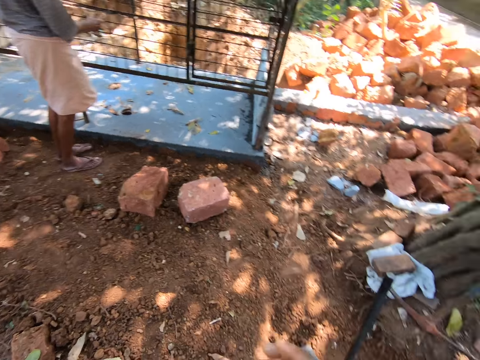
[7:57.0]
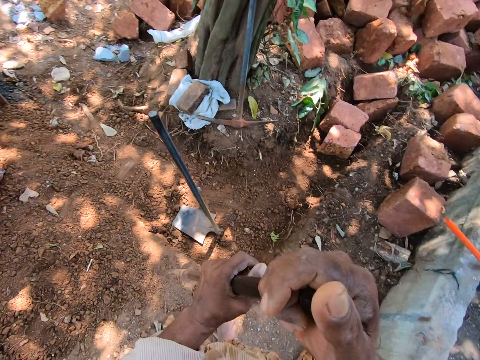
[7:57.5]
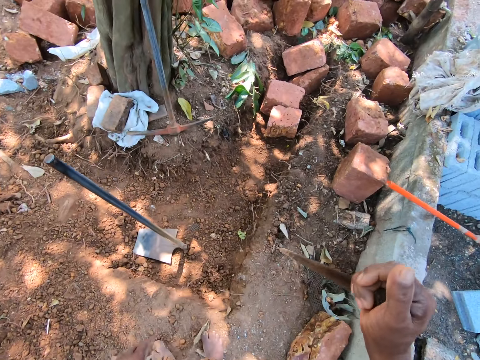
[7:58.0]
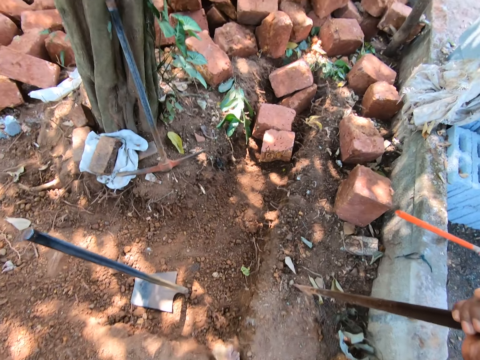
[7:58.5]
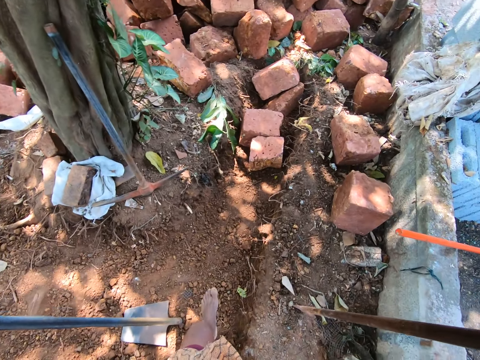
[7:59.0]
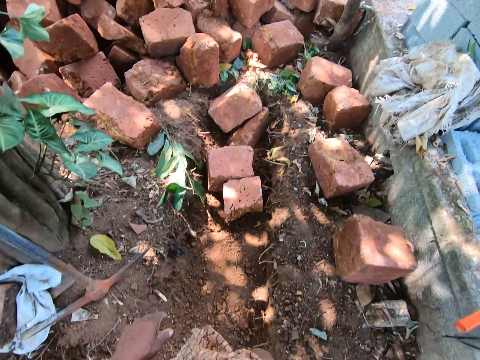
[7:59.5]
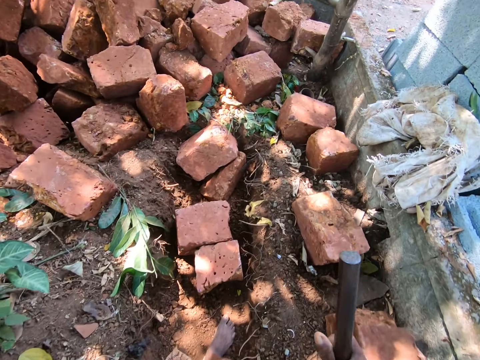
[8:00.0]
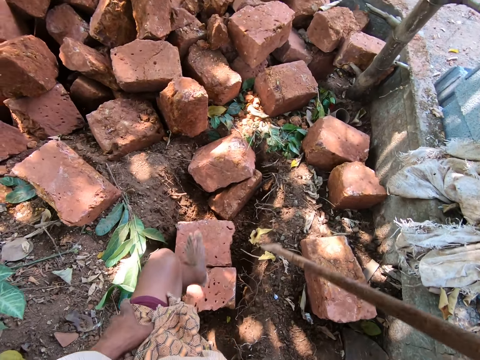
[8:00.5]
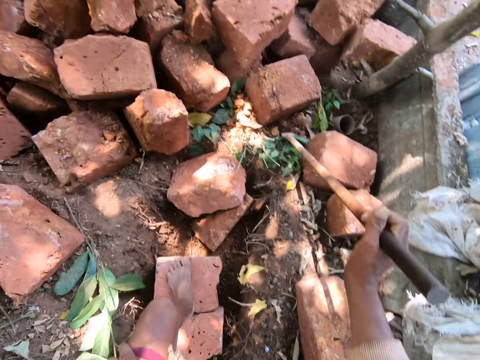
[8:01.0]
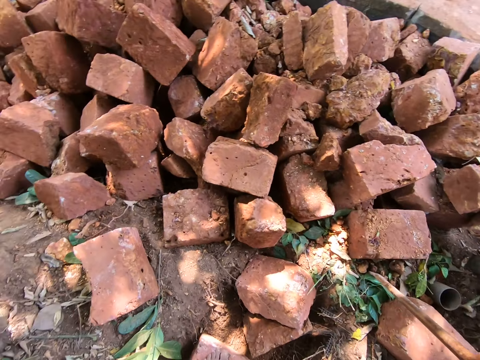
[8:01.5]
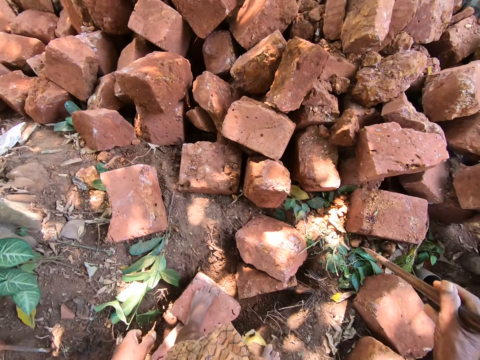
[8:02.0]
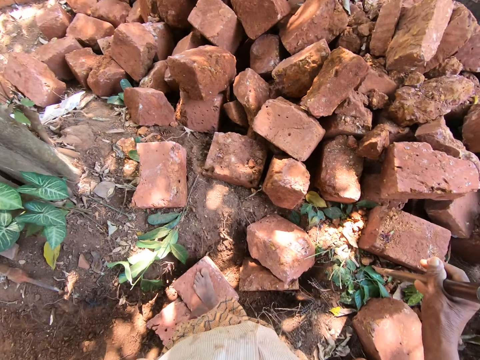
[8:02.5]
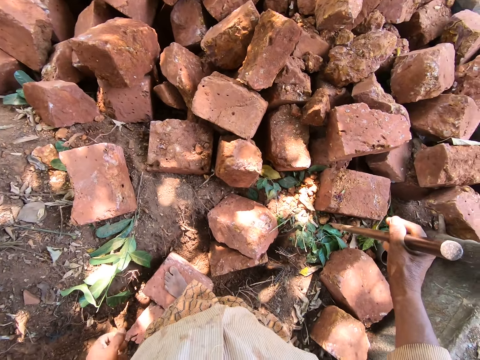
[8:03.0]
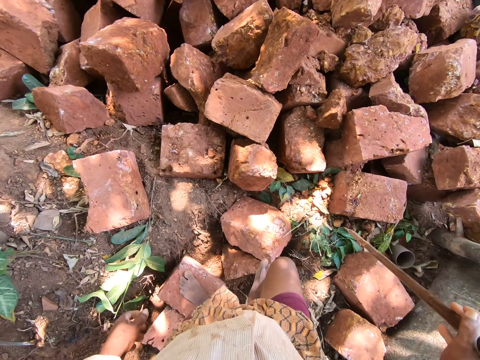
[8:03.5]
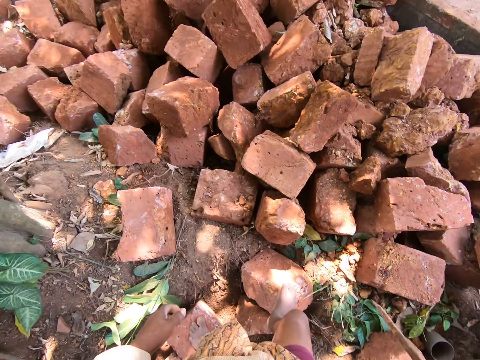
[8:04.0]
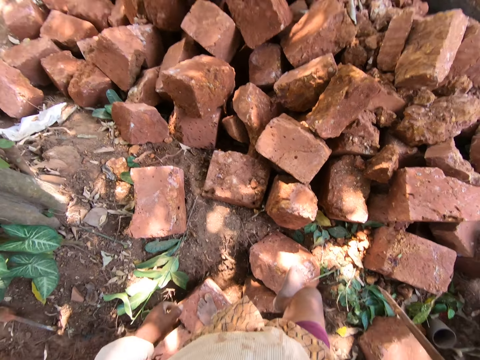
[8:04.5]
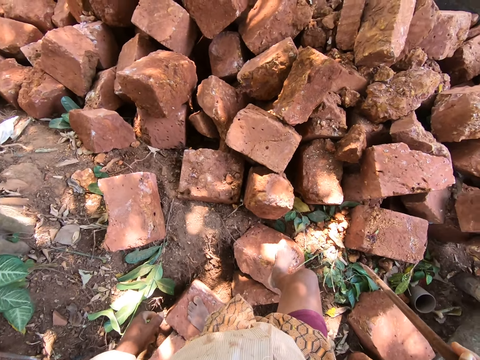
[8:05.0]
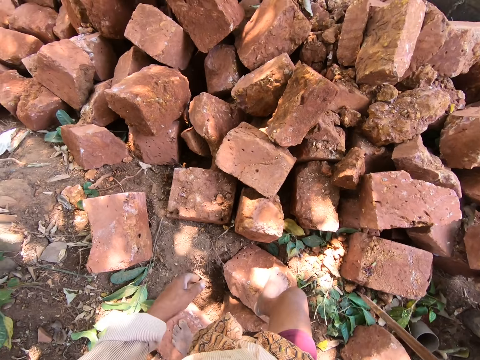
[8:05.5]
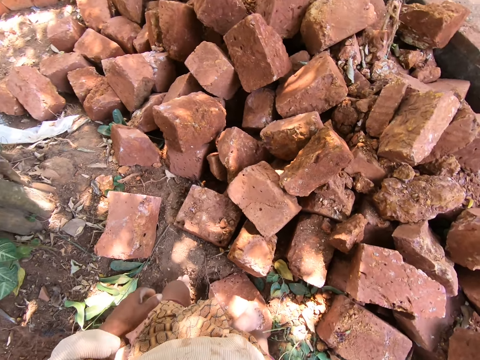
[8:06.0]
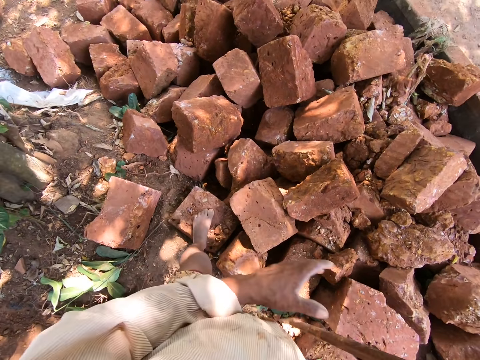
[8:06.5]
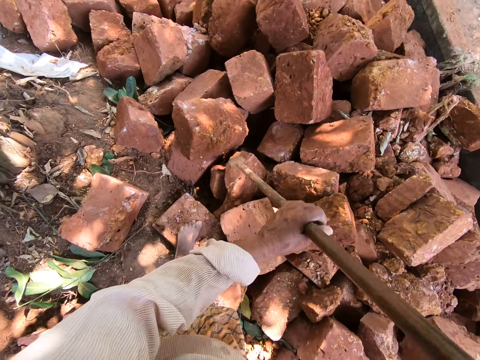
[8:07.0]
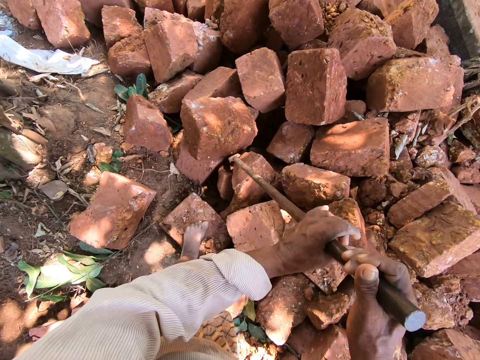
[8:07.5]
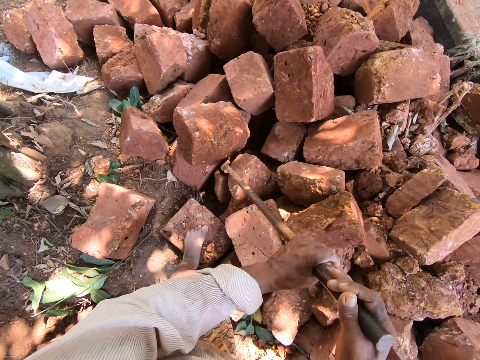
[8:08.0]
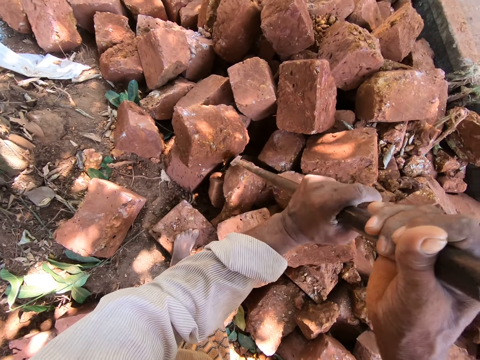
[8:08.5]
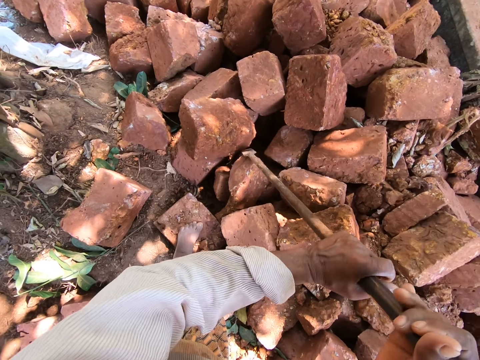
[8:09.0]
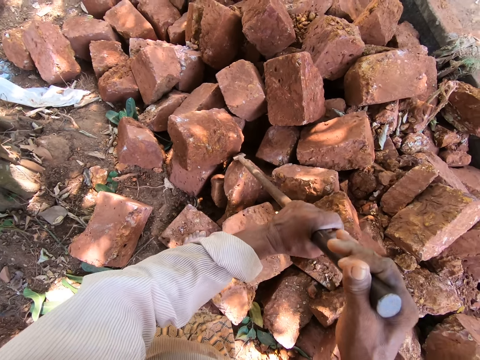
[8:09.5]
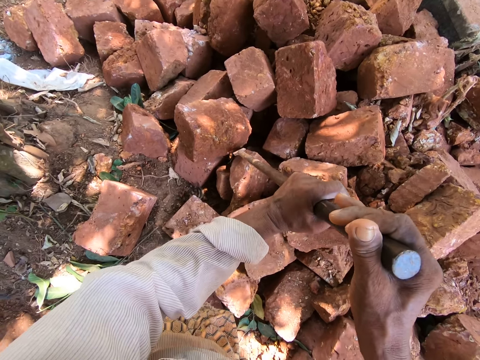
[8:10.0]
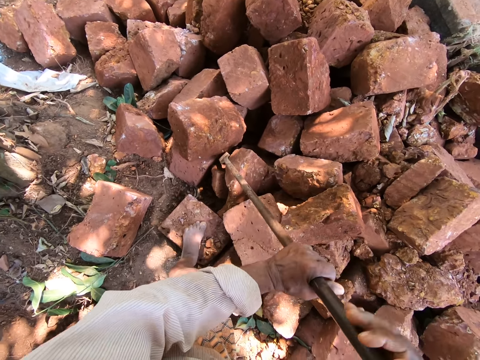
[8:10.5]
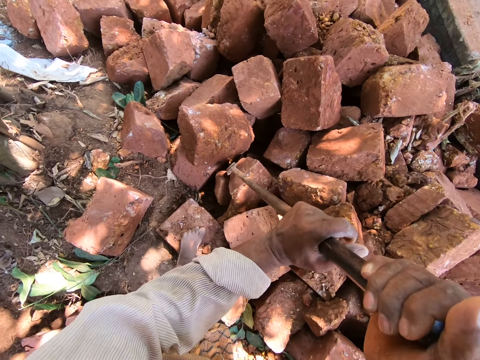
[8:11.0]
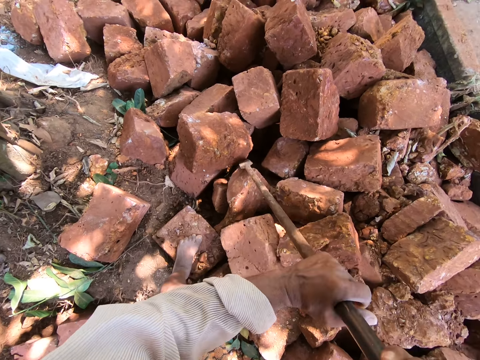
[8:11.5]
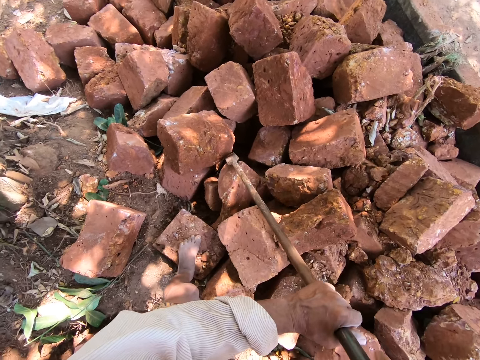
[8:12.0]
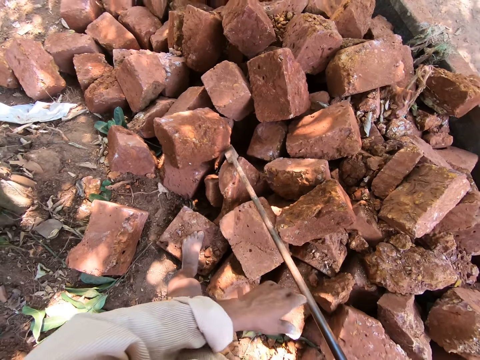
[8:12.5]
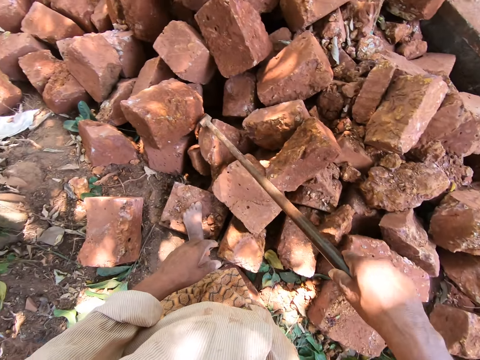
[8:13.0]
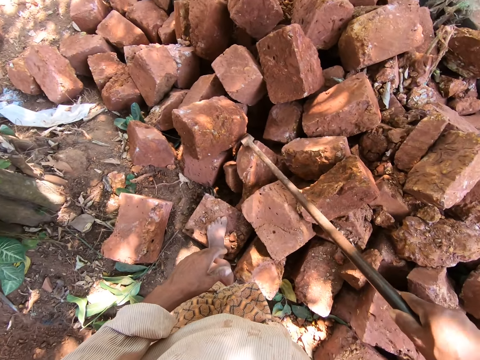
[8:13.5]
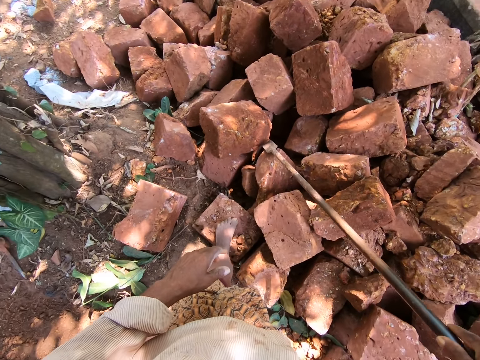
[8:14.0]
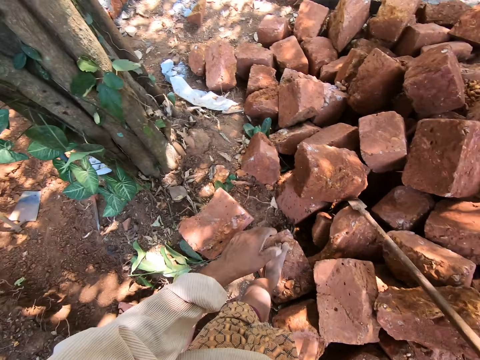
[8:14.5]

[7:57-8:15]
The camera wearer passes the steel rod from his left hand to his right hand. He walks around. He converses with the man. He pushes a stone with a metal. He removes some bricks from the ground with the steel rod in his hands. He dialogues with the man.

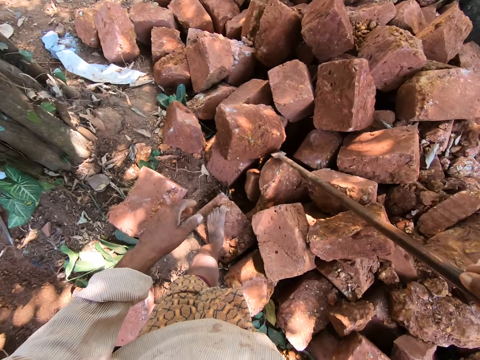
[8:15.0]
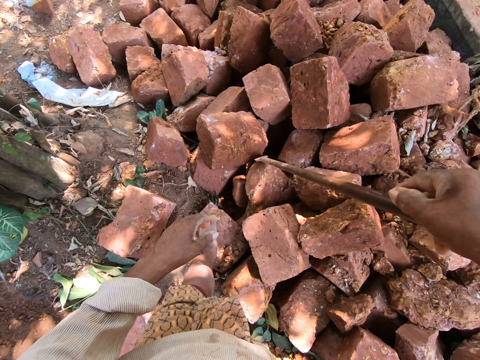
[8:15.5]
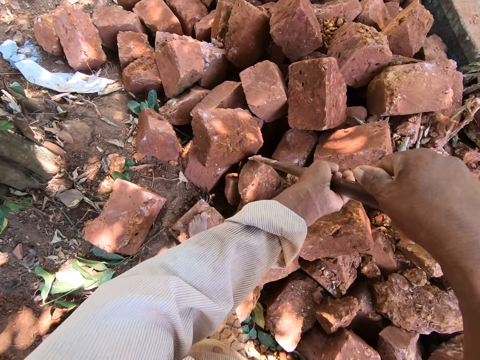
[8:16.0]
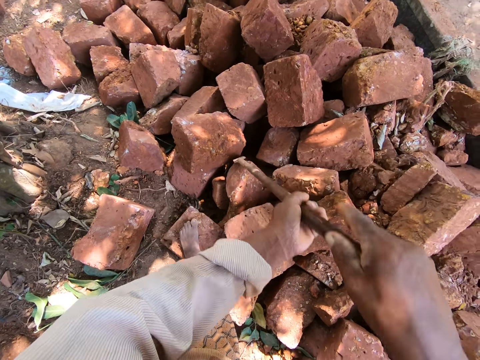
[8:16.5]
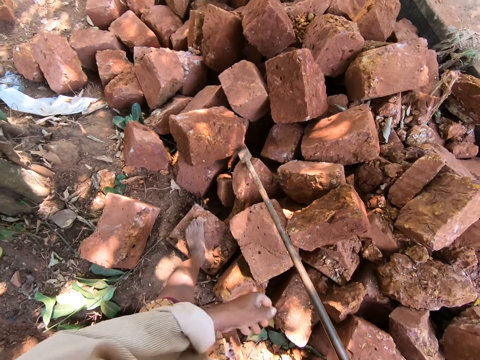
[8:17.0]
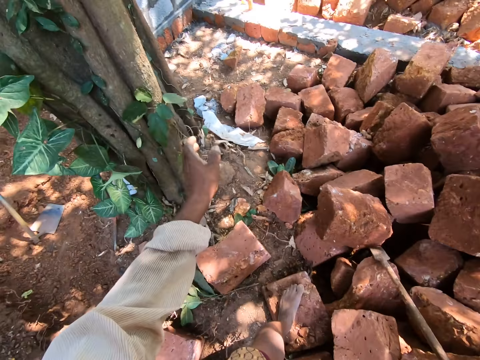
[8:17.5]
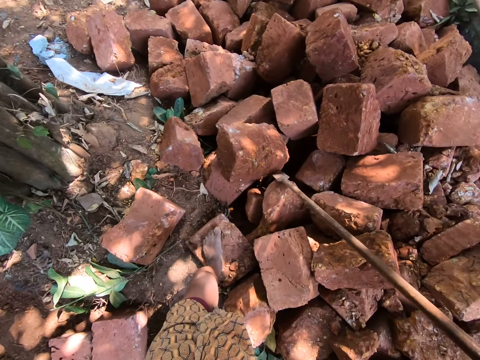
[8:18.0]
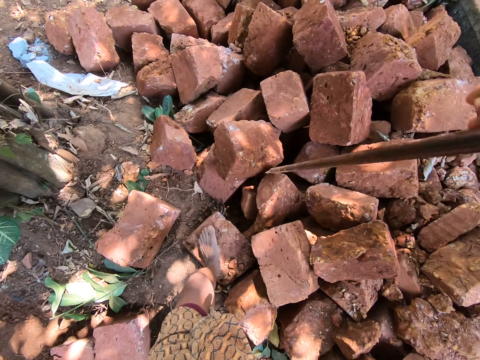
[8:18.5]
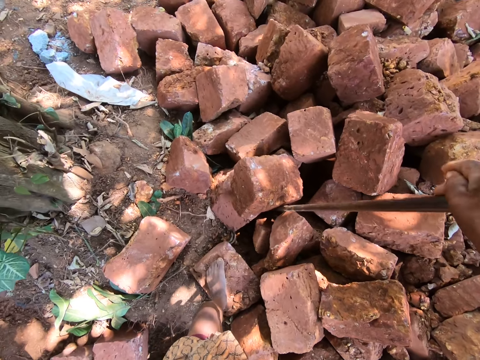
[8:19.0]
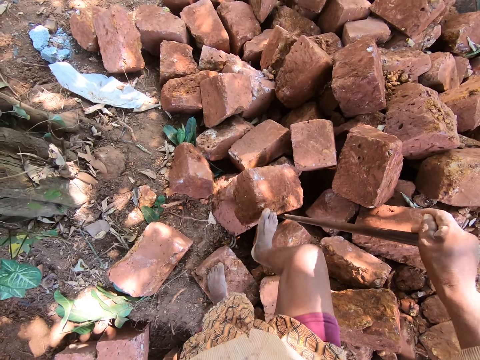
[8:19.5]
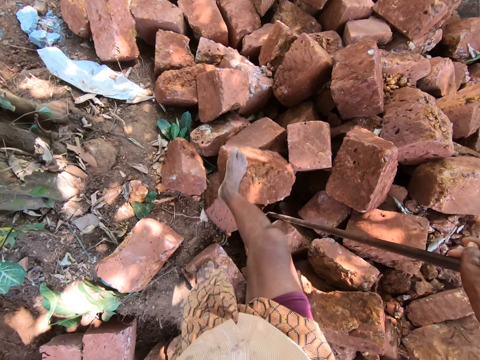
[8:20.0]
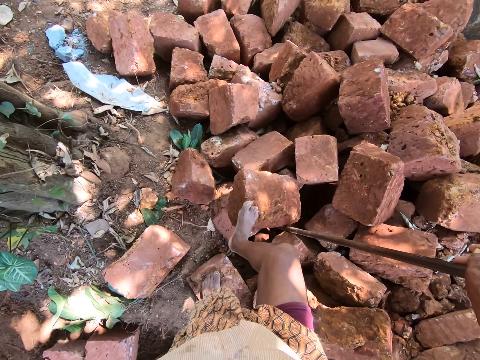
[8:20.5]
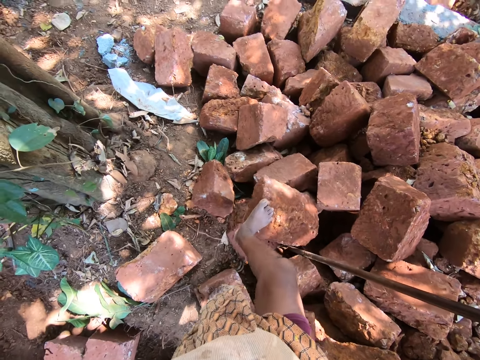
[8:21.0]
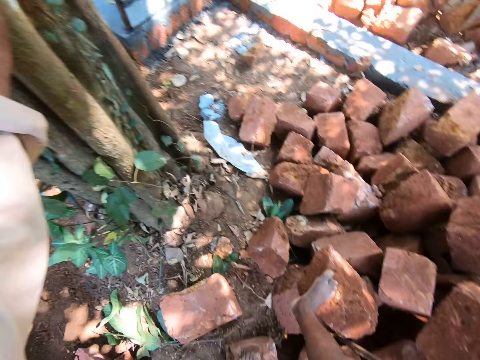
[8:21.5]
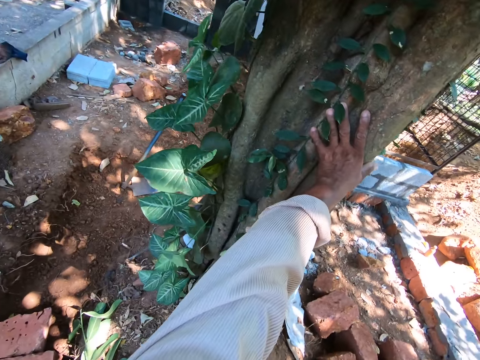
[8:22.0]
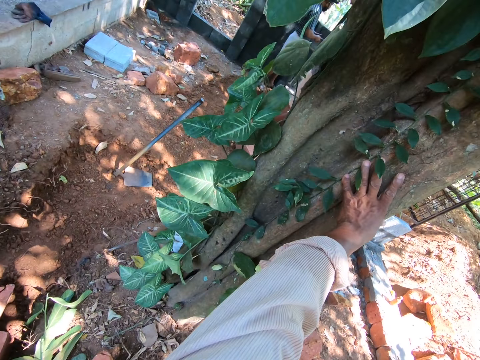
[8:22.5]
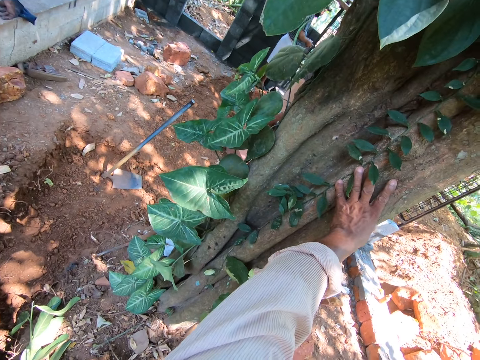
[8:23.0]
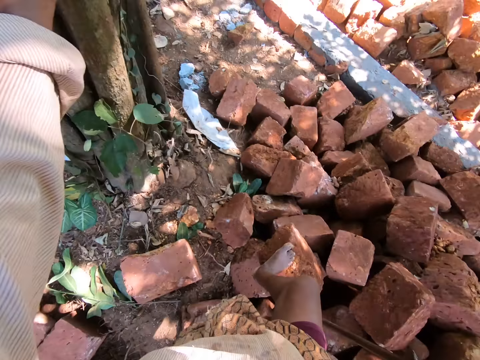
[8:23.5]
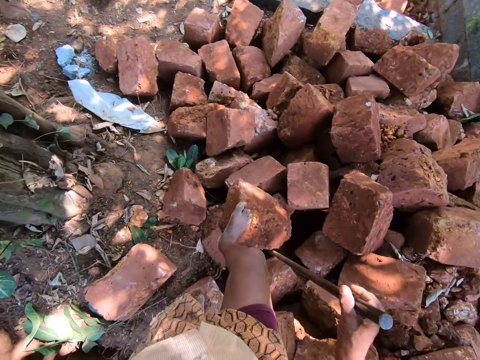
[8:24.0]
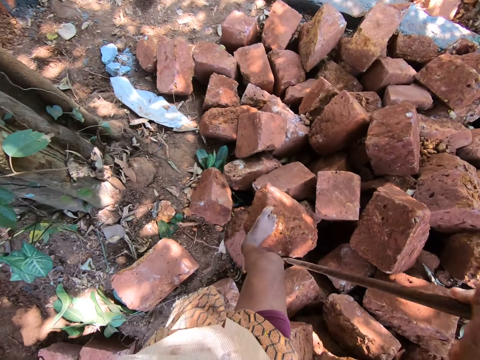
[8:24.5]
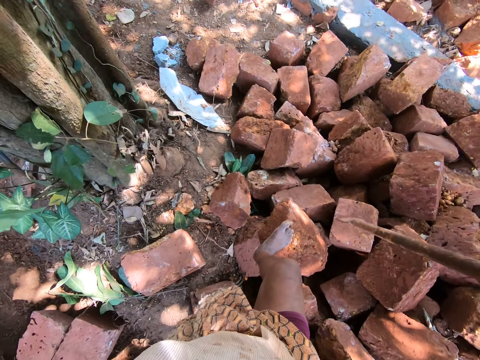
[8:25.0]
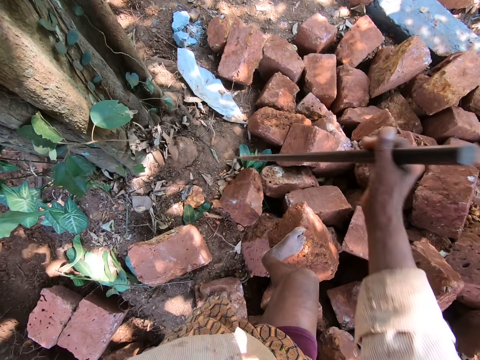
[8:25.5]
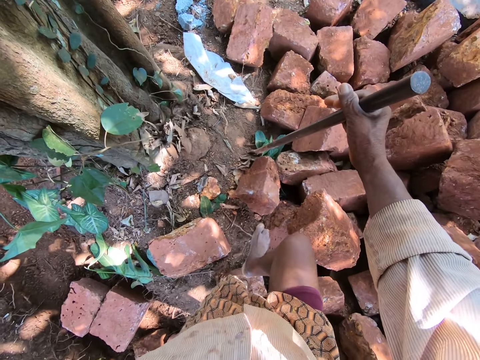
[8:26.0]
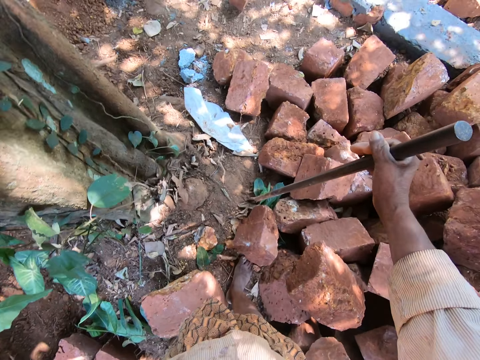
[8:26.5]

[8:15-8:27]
The camera wearer pushes a stone with a metal. He dialogues with a man. He moves a brick on the ground with his right foot. He holds the guava tree with his left hand. He converses with the man. He places the steel rod on the ground with his right hand.
